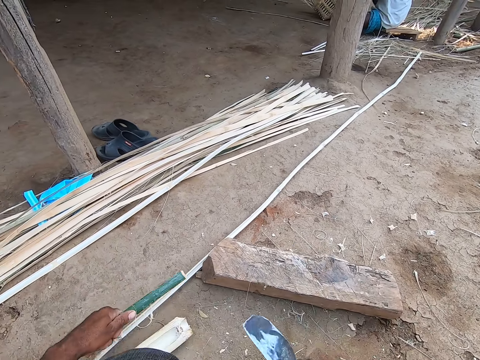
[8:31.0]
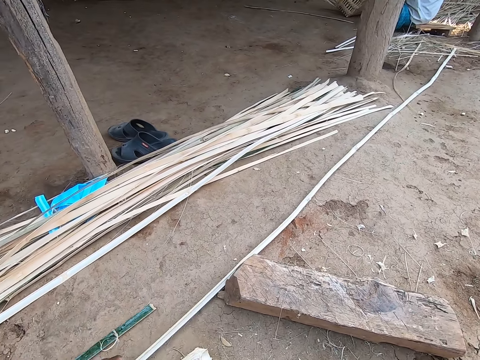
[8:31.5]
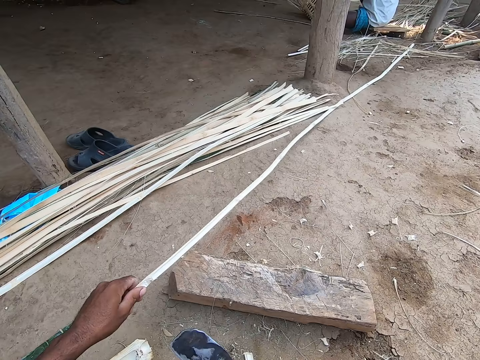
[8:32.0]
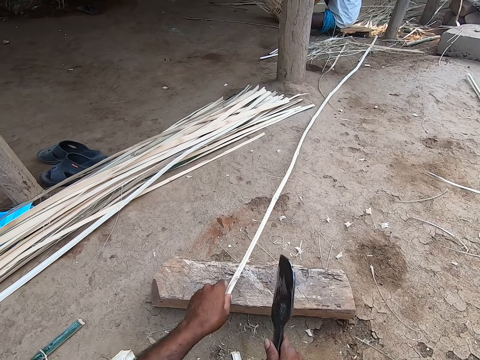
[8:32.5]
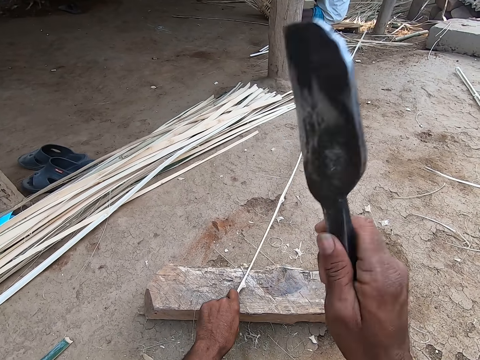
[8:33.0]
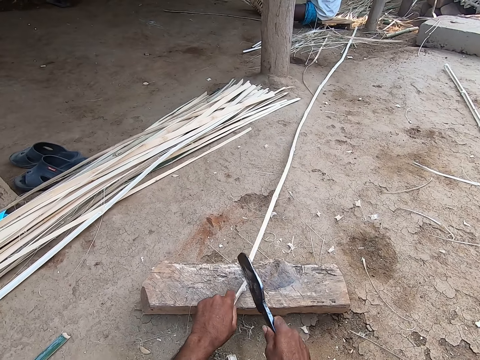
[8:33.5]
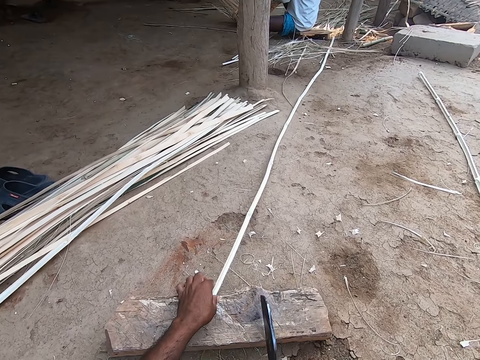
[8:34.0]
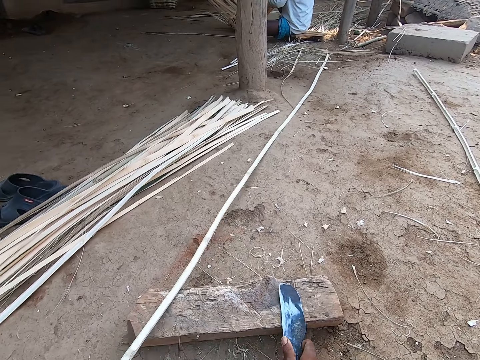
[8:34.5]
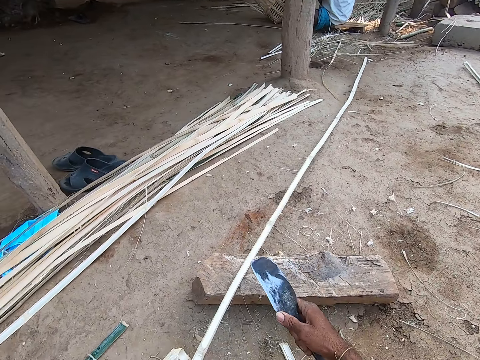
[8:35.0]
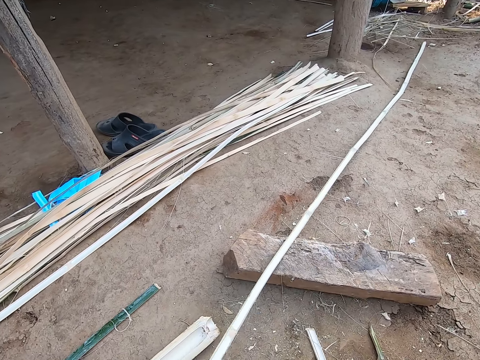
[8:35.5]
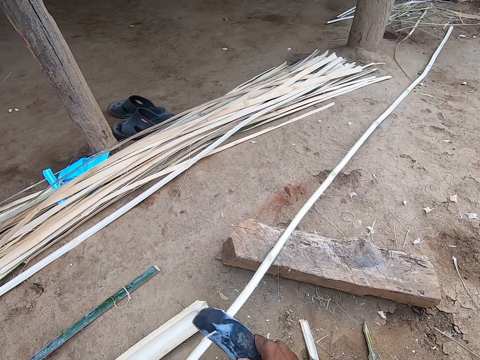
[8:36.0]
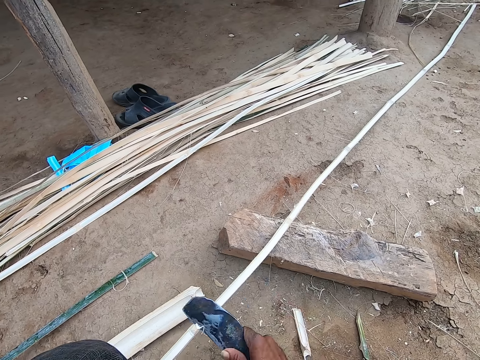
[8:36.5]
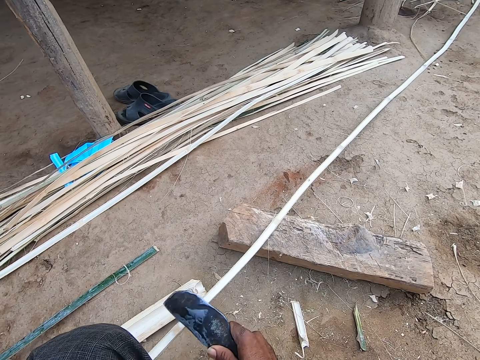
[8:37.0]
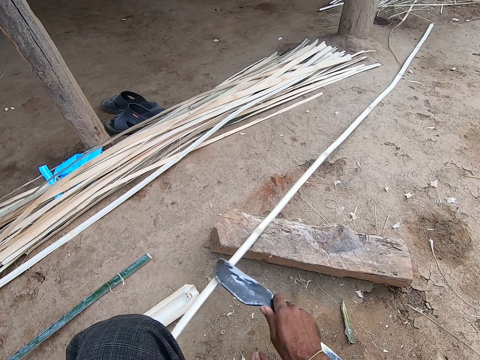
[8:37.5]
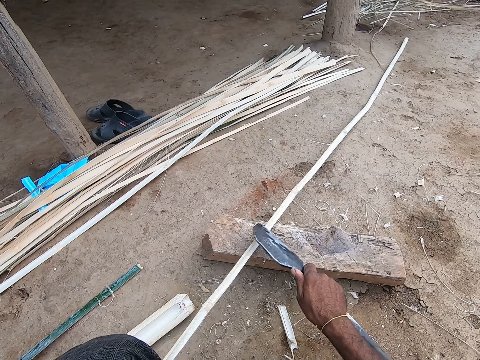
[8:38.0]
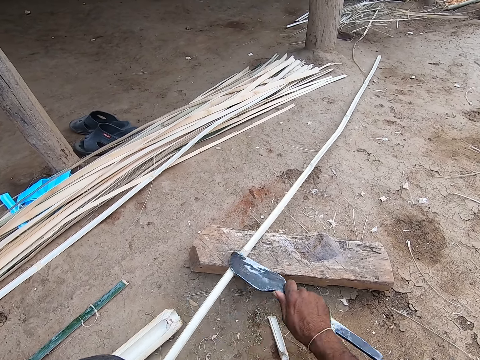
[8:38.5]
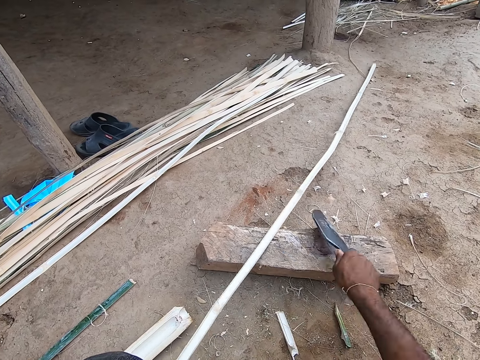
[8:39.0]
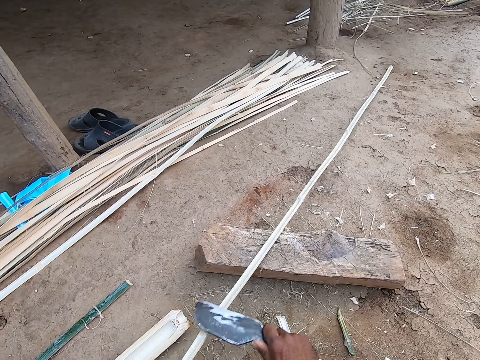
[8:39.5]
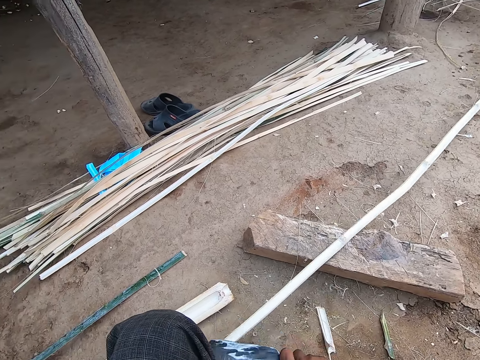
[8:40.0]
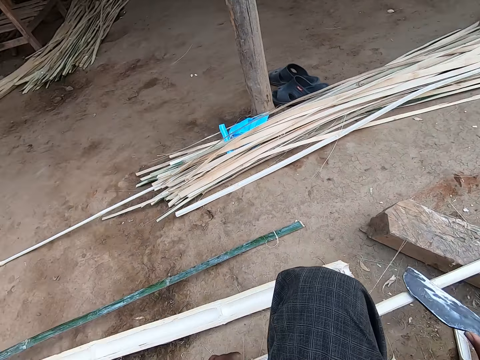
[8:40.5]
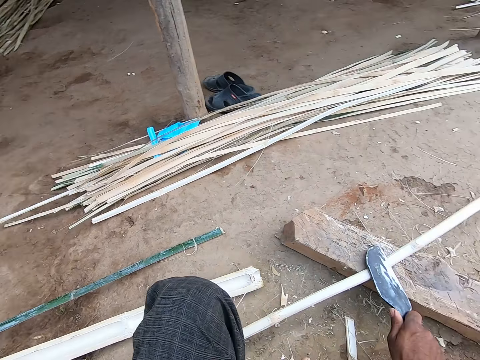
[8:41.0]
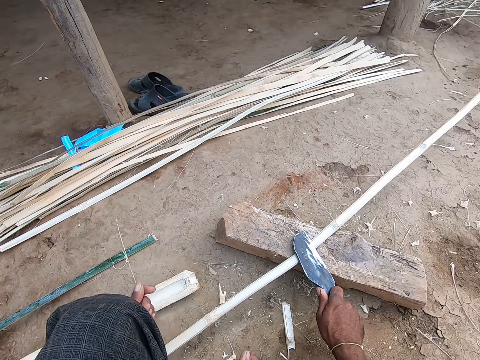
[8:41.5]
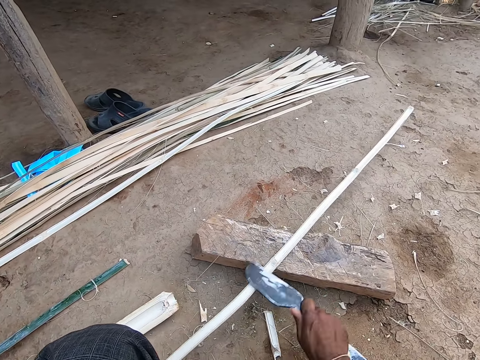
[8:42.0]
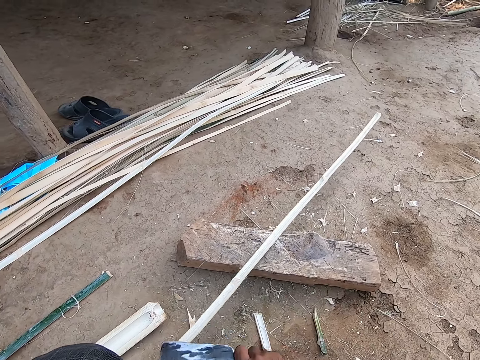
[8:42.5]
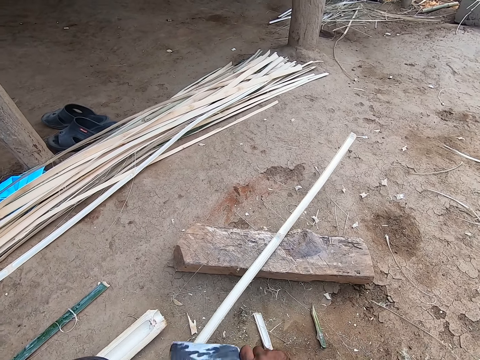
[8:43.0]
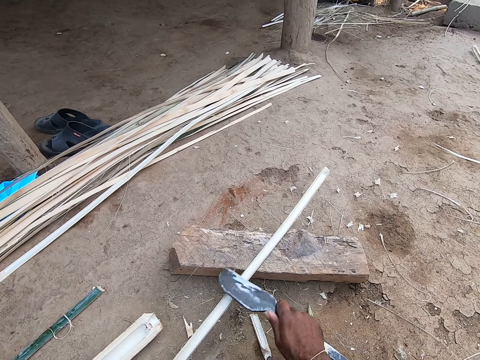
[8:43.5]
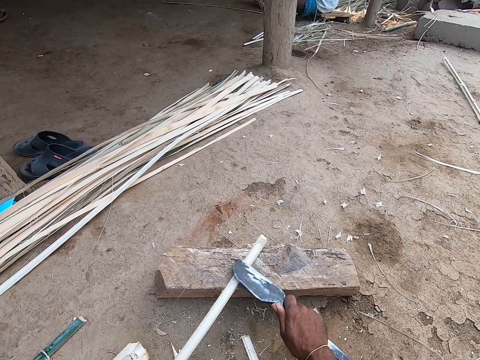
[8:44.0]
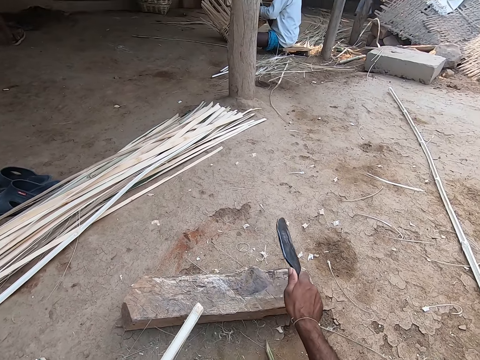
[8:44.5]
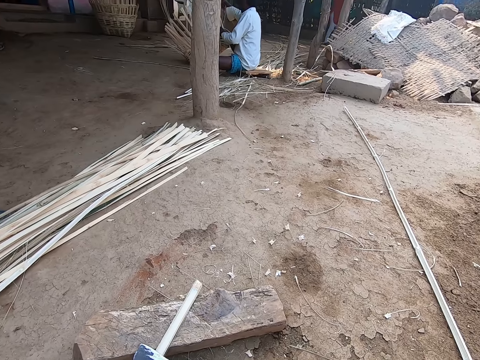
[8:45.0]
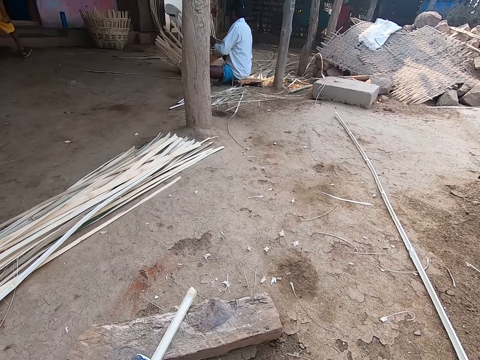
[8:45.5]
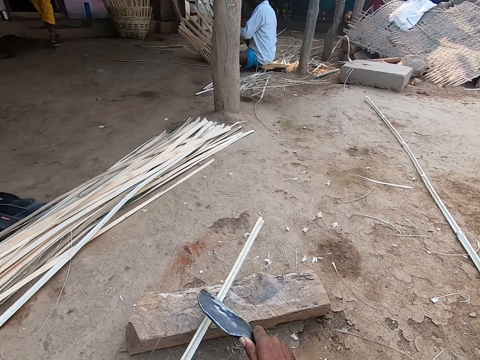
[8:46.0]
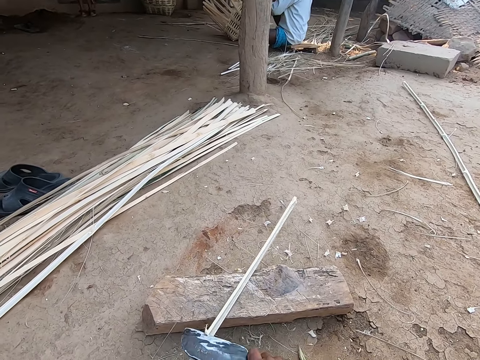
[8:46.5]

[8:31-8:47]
The camera wearer drops the bamboo strip on the floor with his left hand. He picks up the bamboo strip from the floor with his left hand. He places the bamboo strip on the log of wood with his left hand. He cuts the bamboo strip at the tip with the knife in his right hand. He drops the bamboo strip on the floor with his left hand. He picks up the bamboo strip from the floor with his left hand. He scrapes the bamboo strip with the knife in his right hand. He smoothens the bamboo with the knife.

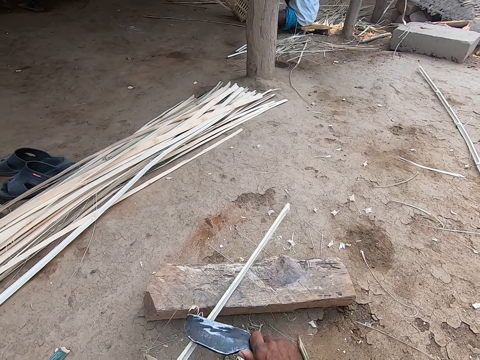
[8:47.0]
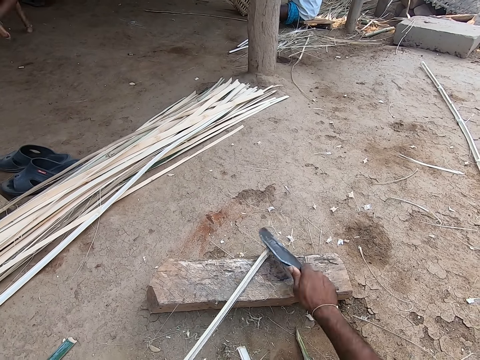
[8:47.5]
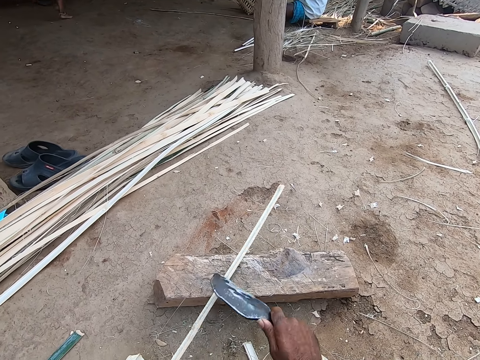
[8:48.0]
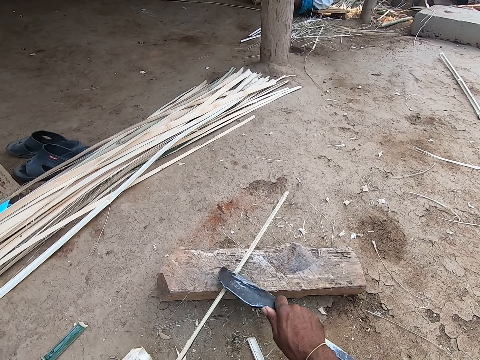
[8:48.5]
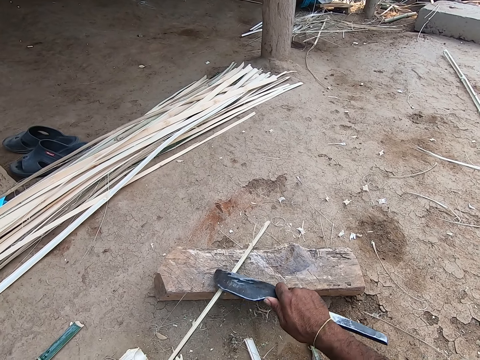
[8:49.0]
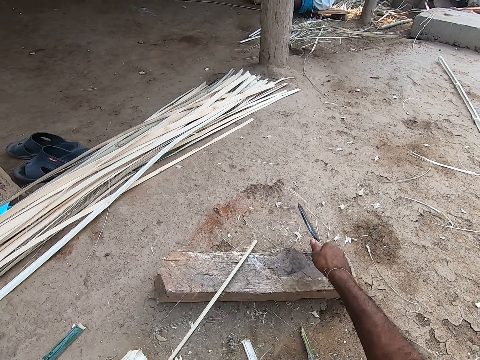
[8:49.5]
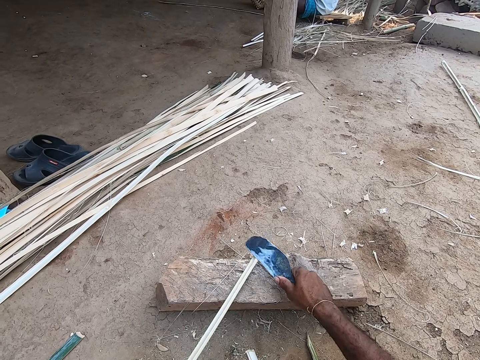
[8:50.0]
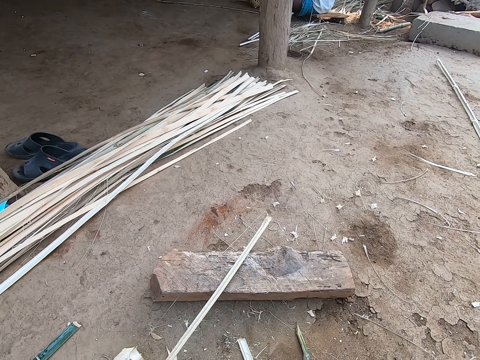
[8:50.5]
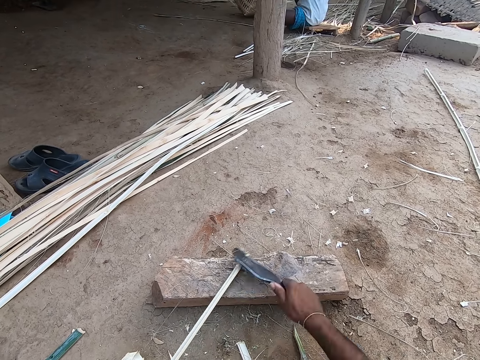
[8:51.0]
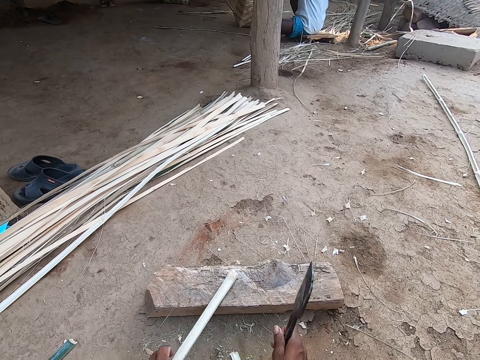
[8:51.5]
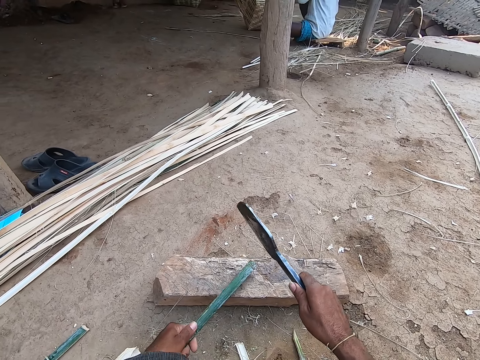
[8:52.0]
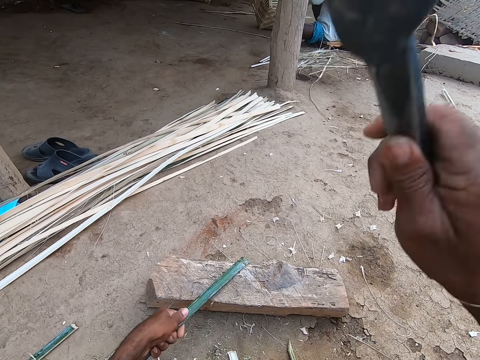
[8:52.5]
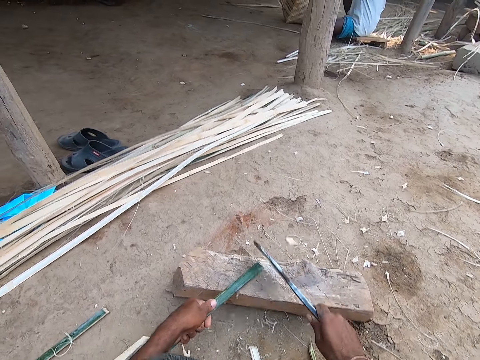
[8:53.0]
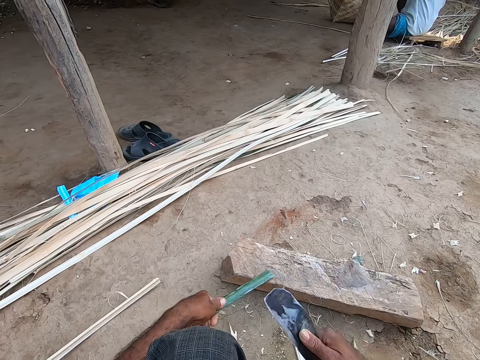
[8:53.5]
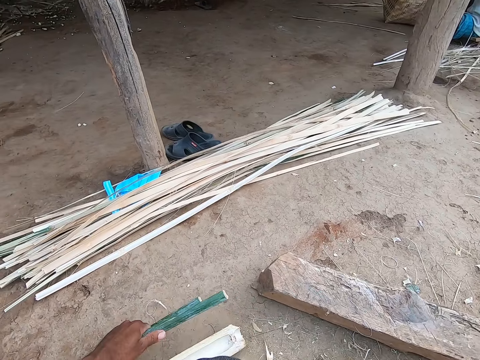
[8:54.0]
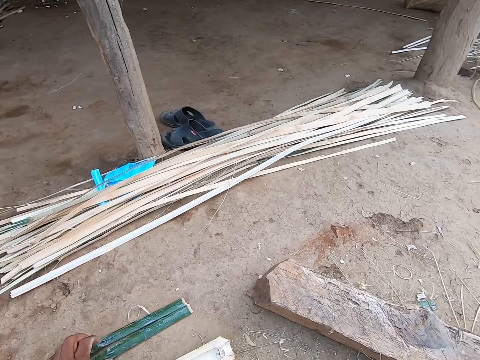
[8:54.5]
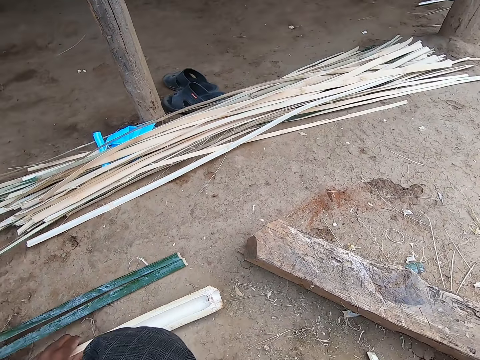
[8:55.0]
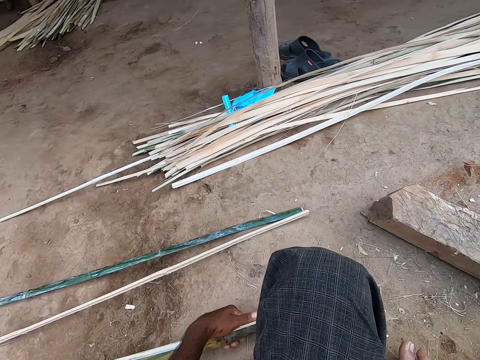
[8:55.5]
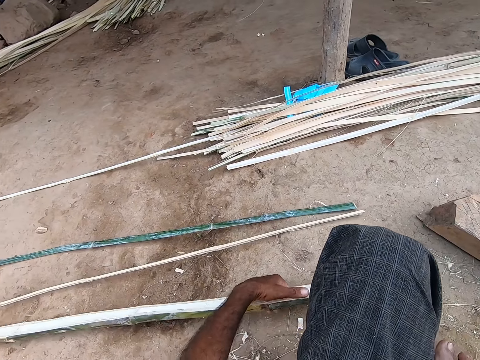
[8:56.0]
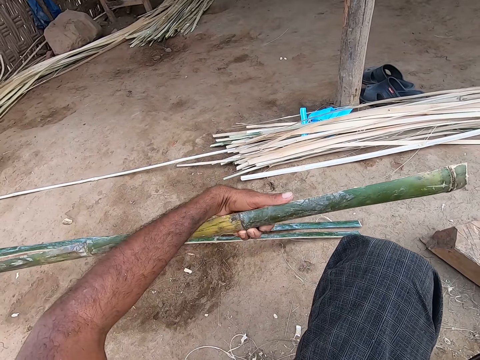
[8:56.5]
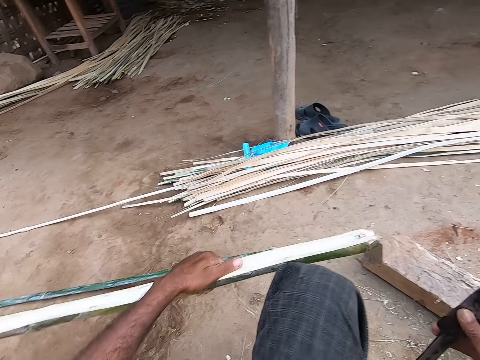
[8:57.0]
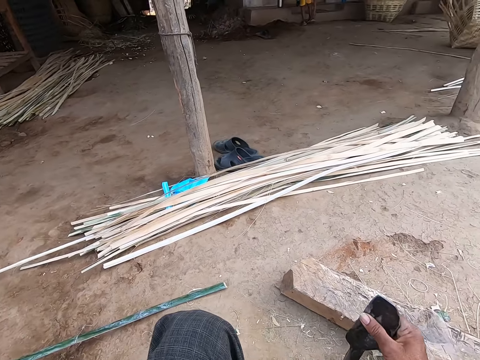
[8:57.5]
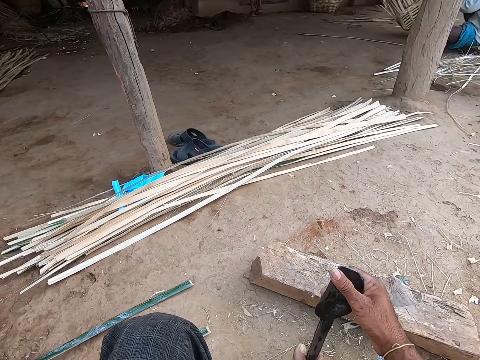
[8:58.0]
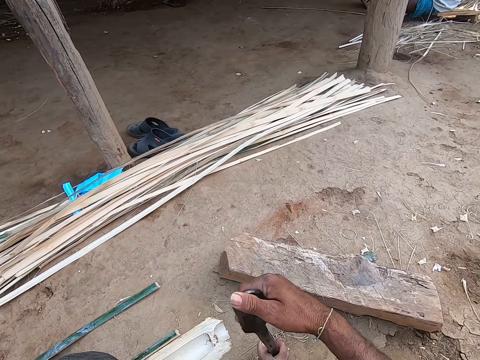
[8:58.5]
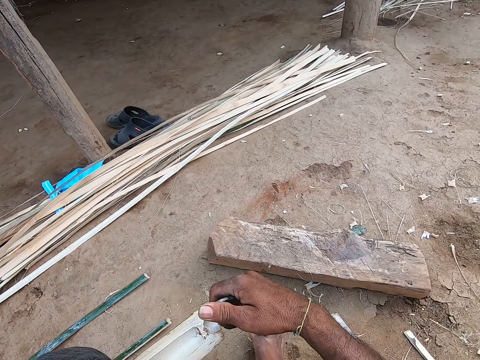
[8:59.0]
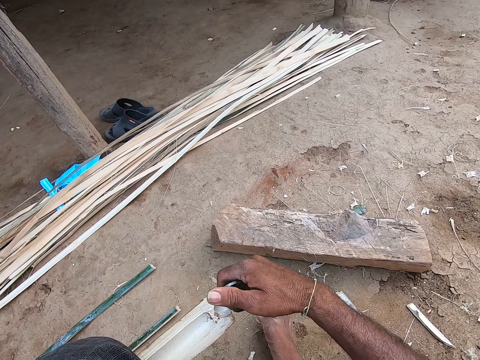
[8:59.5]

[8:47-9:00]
The camera wearer smoothens the bamboo with the knife. He cuts the bamboo strip at the tip with the knife in his right hand. He drops the bamboo strip on the floor with his left hand. He picks up the bamboo stick from the floor with his left hand. He holds the knife on the floor with his right leg.
